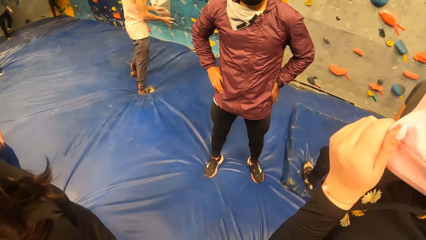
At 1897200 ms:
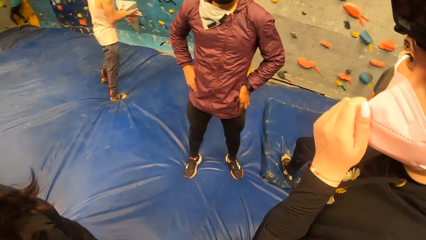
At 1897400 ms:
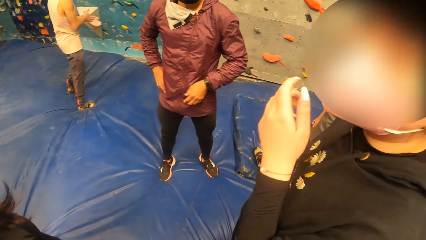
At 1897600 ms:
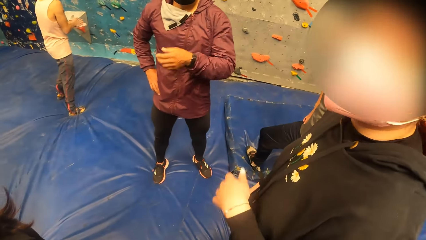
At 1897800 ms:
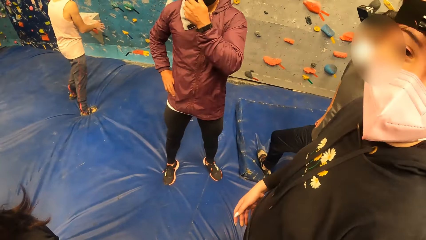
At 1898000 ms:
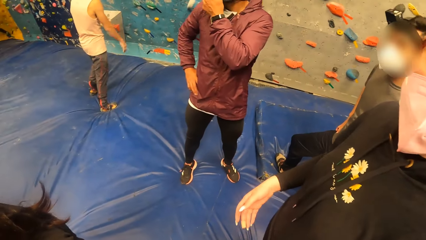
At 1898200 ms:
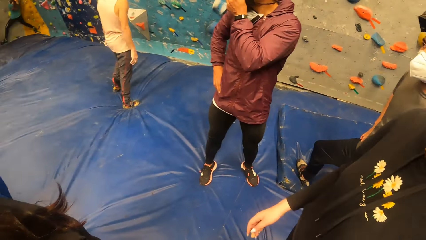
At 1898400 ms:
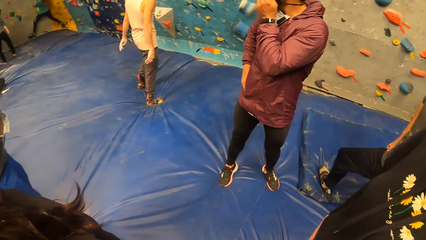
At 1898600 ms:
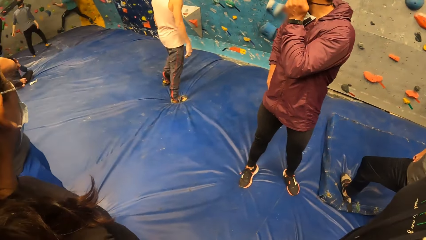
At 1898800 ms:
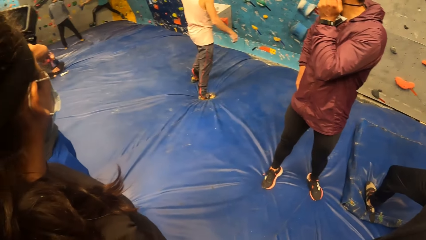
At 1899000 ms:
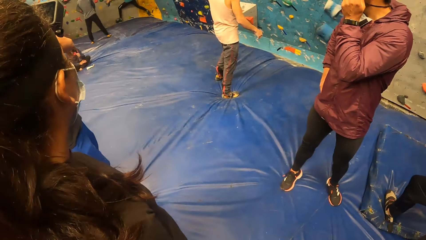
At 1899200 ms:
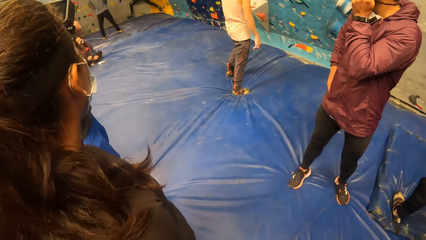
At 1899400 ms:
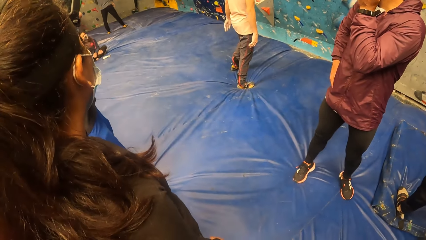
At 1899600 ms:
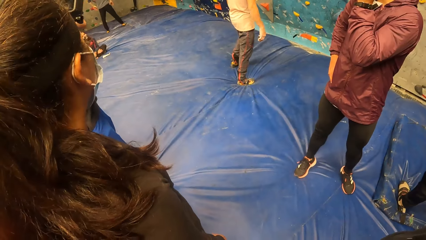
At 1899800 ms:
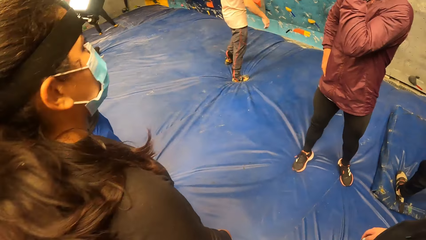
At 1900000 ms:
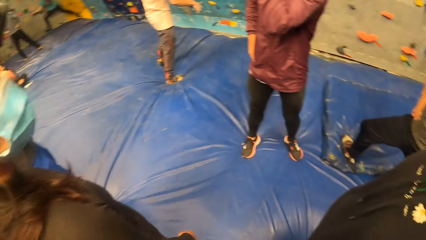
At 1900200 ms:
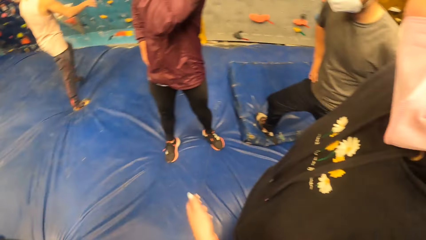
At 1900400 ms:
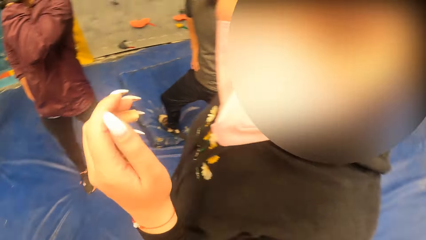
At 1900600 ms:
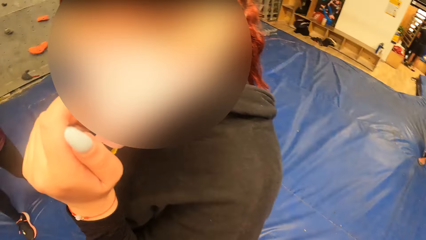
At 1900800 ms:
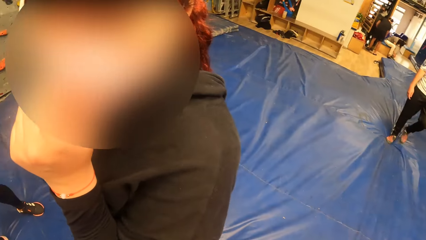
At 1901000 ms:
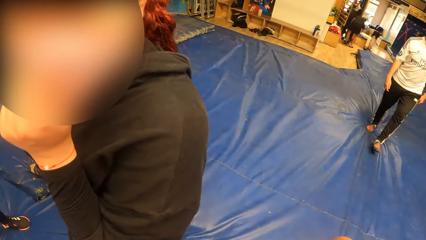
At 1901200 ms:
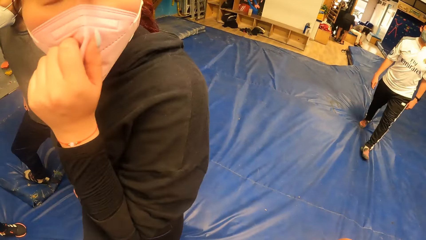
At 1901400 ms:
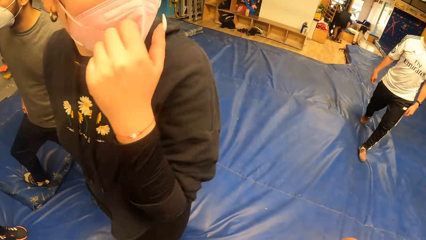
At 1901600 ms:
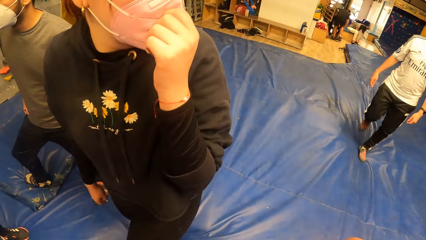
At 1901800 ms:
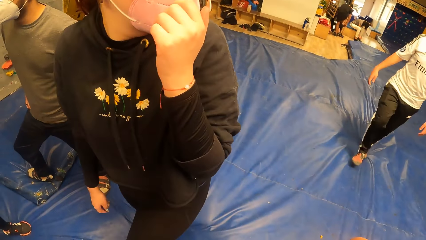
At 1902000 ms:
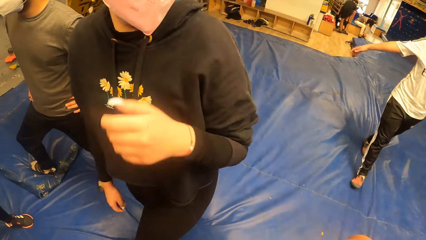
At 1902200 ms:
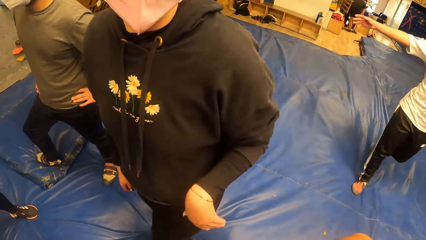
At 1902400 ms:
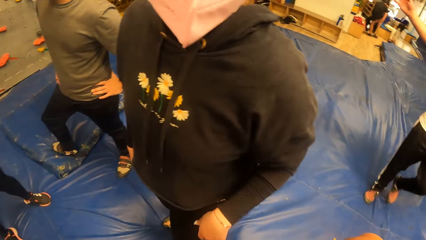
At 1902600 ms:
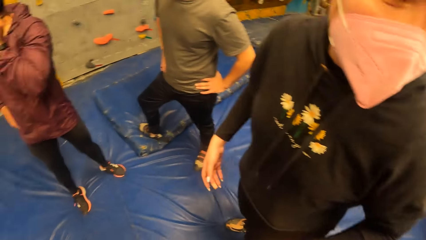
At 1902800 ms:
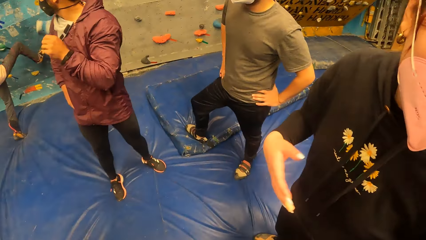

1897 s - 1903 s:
The woman moves a hand. The camera wearer looks around. The woman moves a hand. The camera wearer interacts with the woman. They look around.

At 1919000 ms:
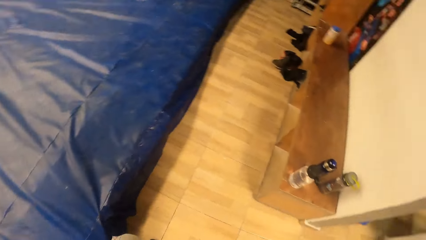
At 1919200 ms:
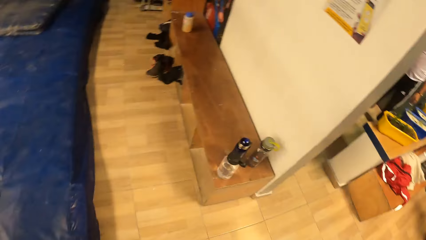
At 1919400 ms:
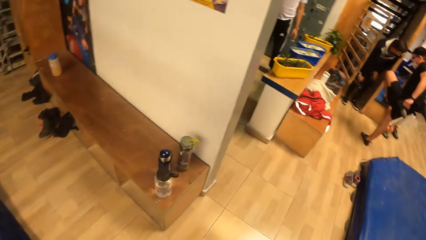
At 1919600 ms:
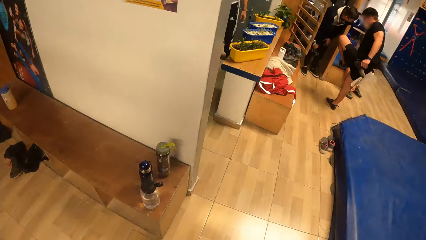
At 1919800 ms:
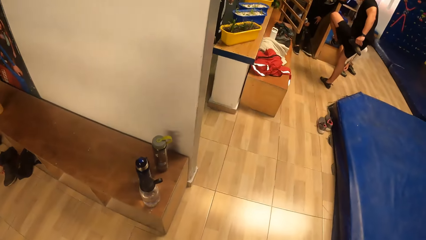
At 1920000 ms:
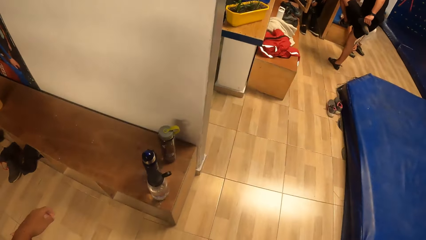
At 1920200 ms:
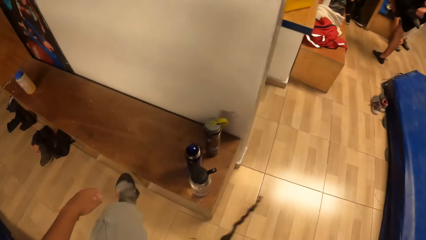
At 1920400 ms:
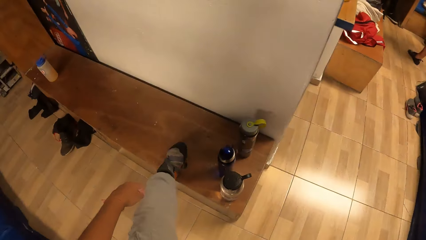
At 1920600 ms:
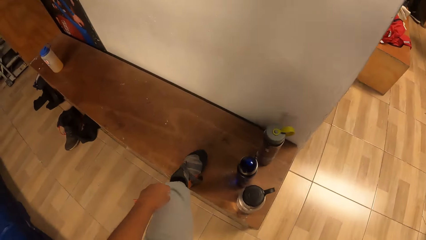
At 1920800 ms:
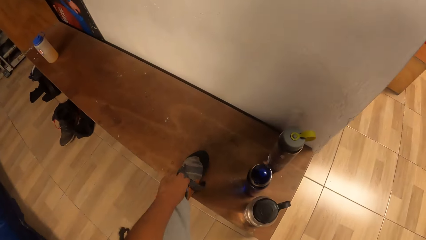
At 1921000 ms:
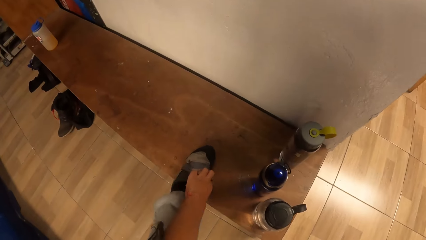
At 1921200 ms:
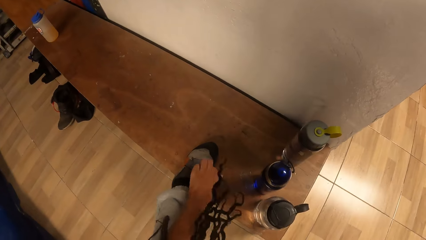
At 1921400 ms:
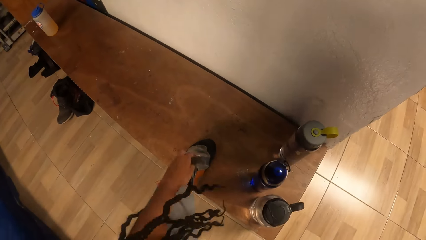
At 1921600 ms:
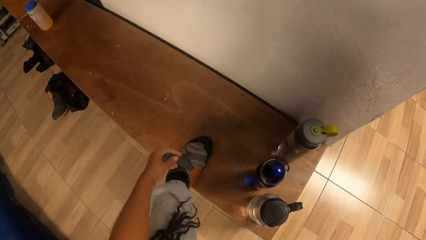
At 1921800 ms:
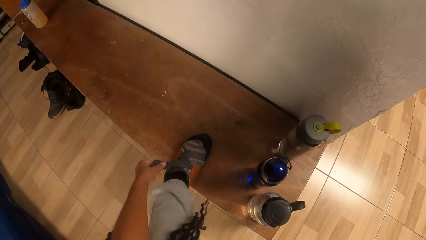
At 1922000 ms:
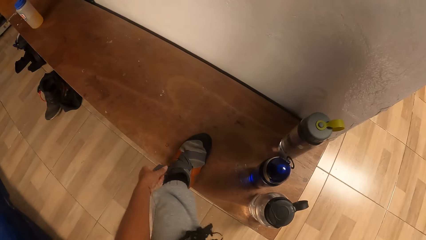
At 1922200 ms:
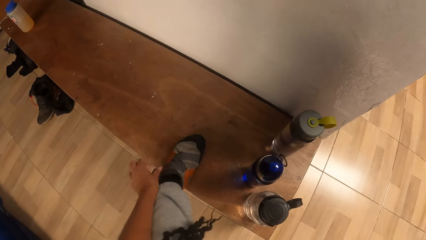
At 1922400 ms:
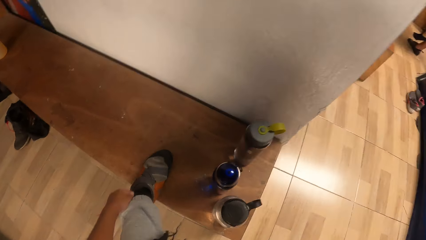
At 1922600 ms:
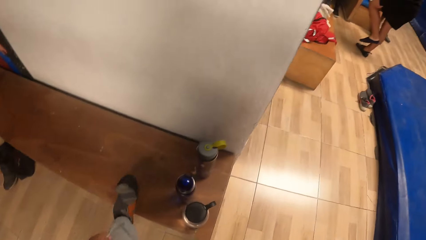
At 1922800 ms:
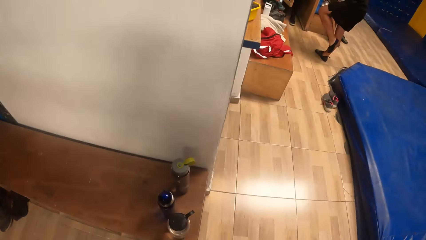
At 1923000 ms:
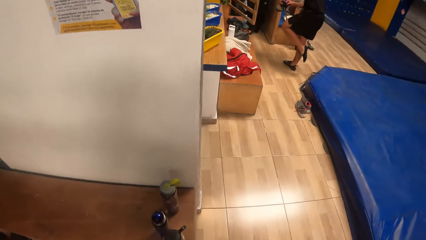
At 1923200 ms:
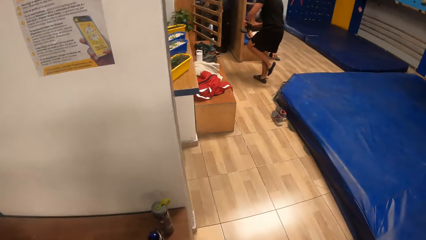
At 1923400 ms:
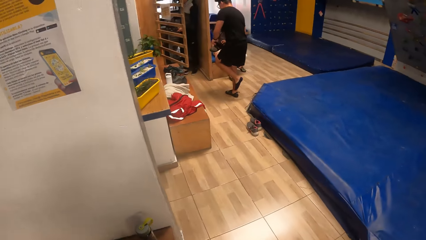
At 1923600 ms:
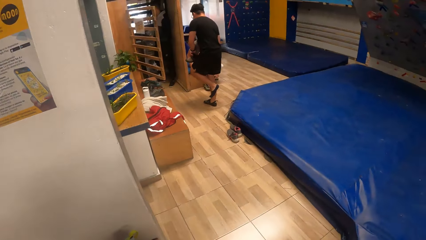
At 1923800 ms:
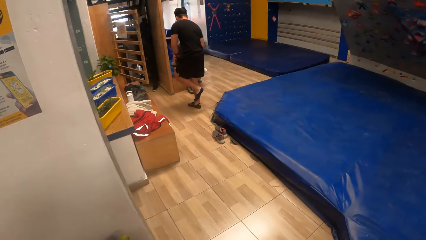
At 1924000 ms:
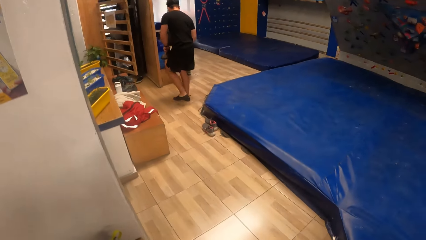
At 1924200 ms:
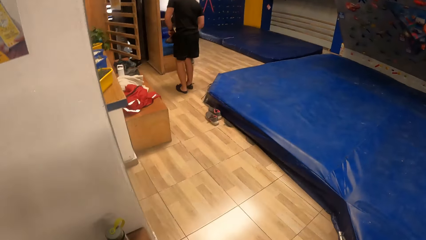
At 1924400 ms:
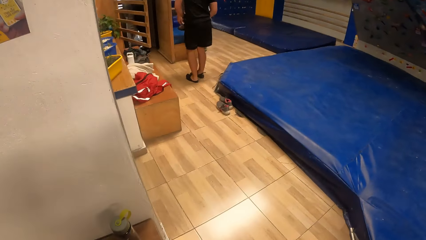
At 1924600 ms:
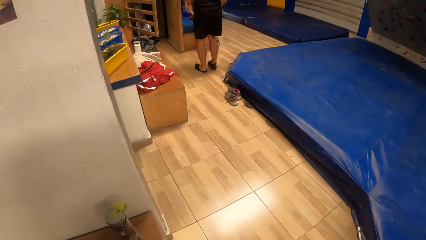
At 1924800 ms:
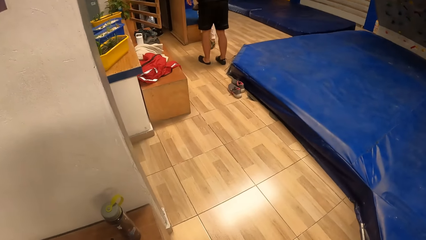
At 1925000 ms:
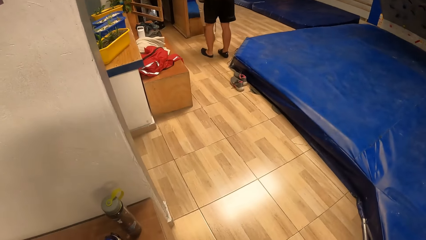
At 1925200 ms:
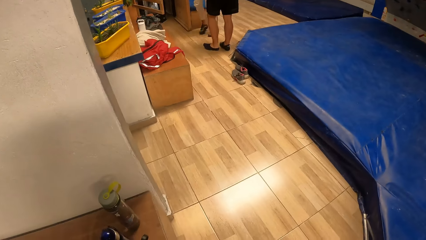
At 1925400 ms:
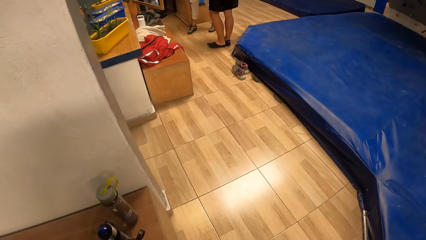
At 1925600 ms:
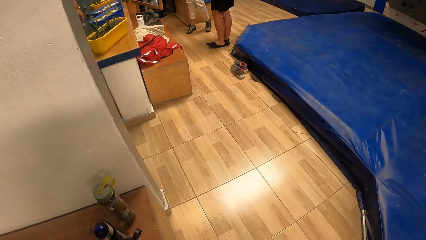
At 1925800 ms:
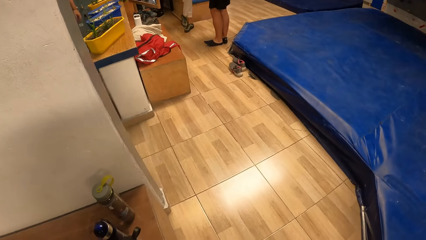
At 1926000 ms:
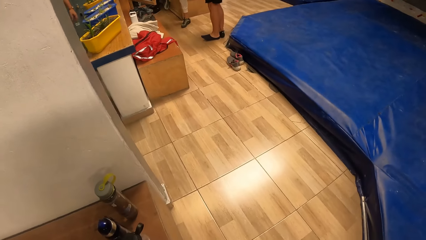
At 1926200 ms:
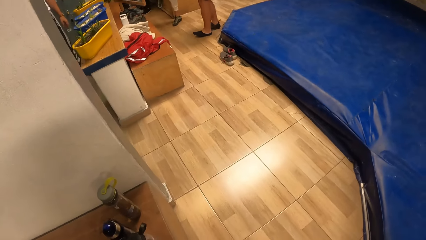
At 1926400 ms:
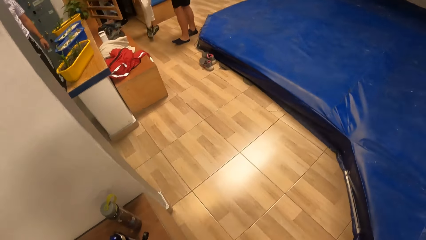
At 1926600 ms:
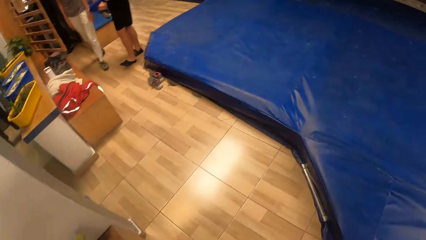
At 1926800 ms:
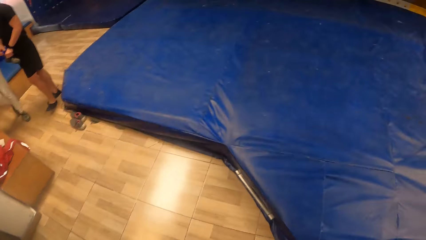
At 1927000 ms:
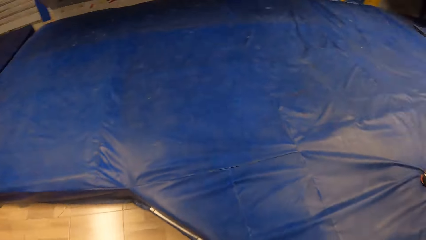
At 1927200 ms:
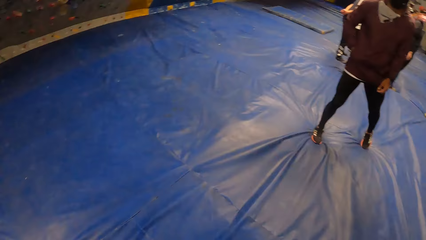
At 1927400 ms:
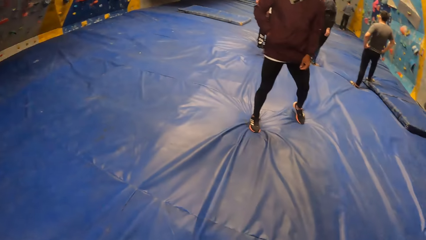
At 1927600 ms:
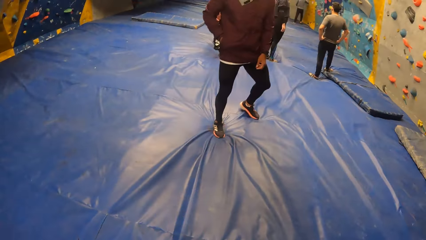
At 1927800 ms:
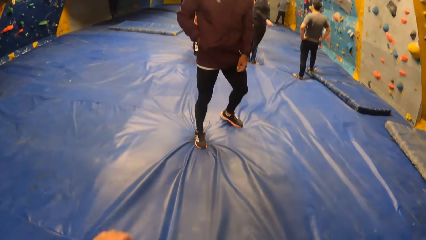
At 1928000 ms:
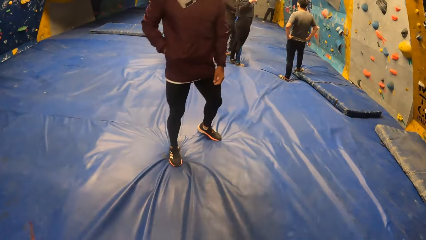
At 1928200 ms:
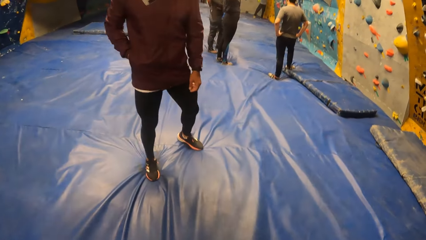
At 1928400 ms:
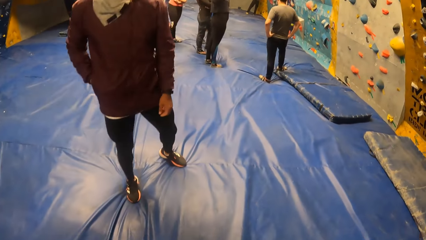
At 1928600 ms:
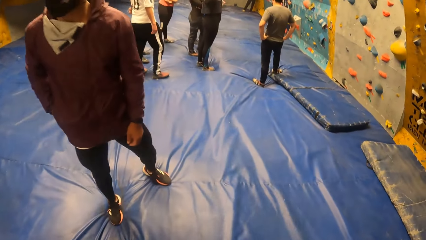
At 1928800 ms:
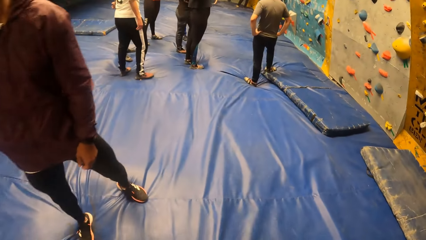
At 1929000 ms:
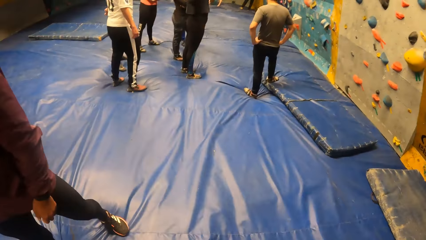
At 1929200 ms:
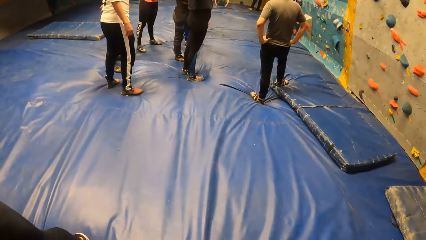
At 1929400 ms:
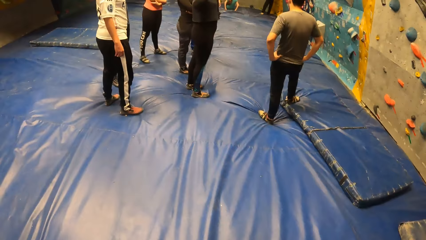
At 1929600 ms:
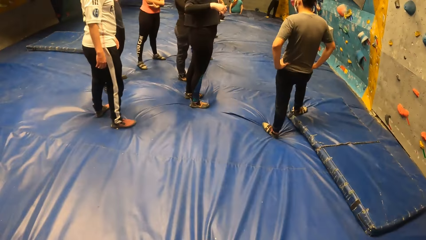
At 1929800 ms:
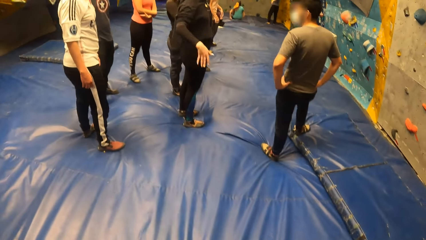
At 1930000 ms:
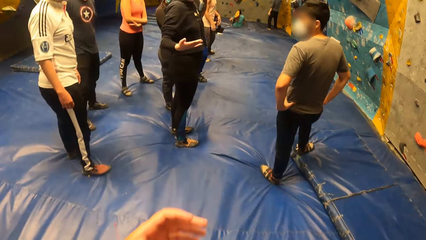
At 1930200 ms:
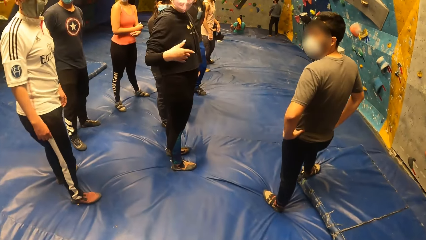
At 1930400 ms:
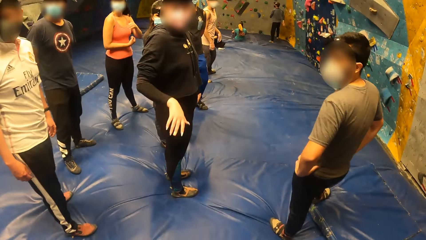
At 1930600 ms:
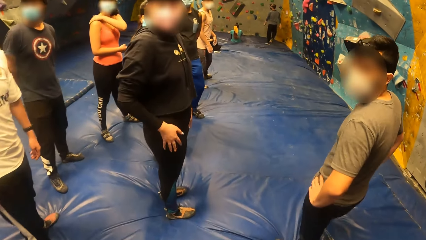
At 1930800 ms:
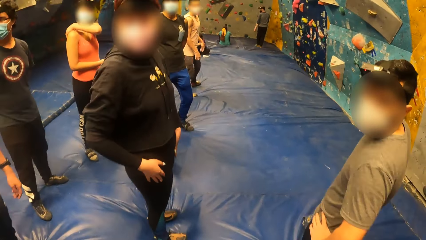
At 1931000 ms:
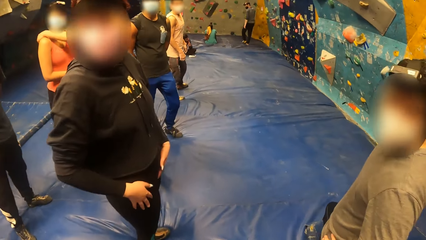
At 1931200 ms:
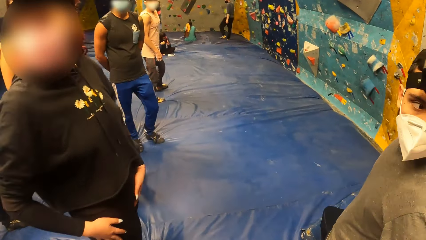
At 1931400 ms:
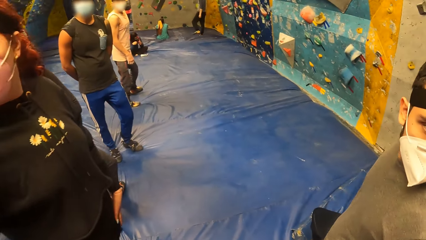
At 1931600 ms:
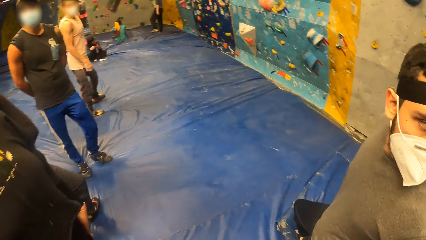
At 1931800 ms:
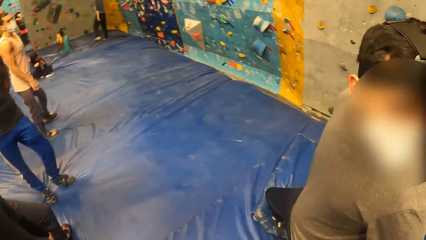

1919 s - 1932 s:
The camera wearer places her left leg on a shelf. She moves a hand. She buckles a shoe on her left leg with her left hand. She moves a hand. She removes her left leg from the shelf. She walks around. She walks to the bouldering mat. She moves a hand. She moves a hand and walks around.
